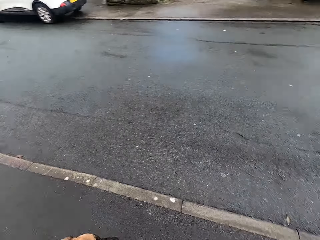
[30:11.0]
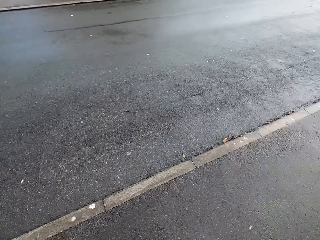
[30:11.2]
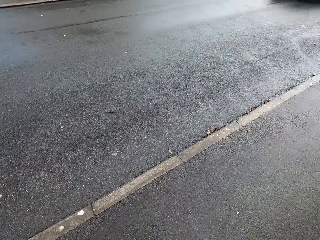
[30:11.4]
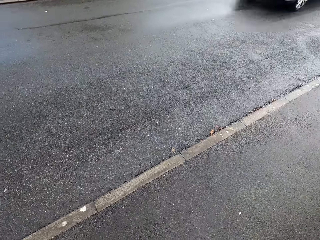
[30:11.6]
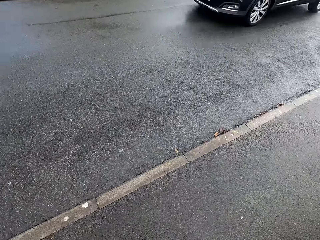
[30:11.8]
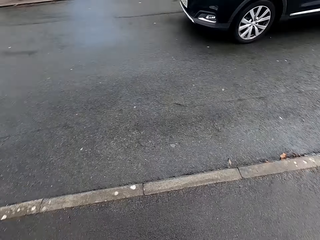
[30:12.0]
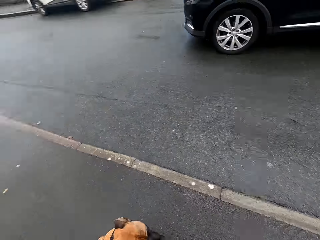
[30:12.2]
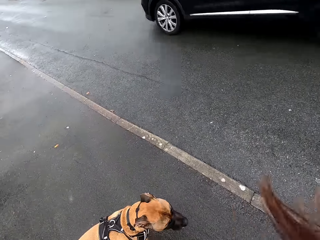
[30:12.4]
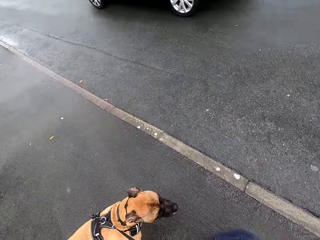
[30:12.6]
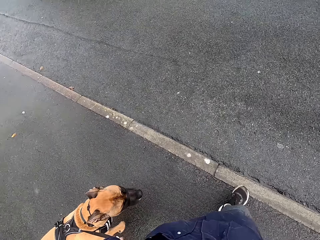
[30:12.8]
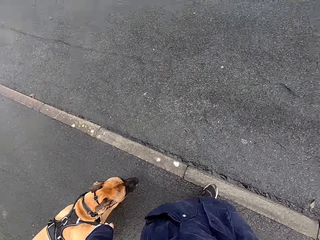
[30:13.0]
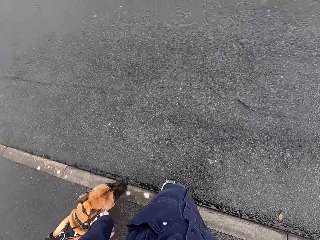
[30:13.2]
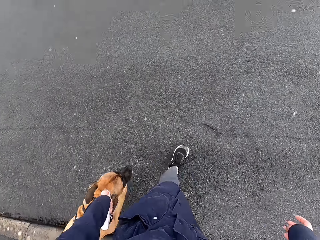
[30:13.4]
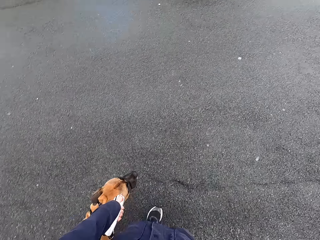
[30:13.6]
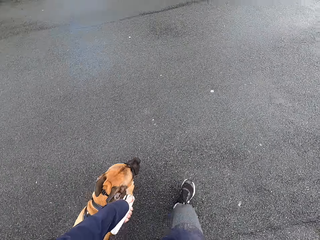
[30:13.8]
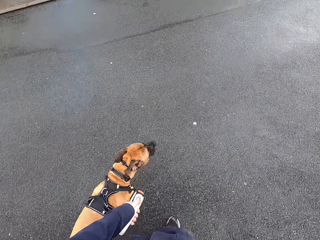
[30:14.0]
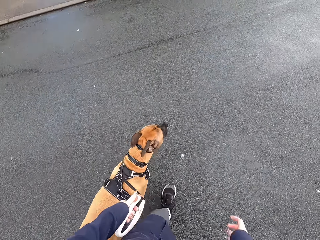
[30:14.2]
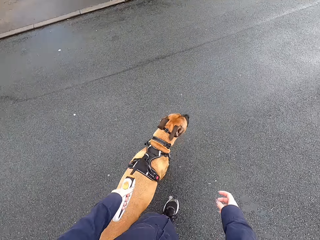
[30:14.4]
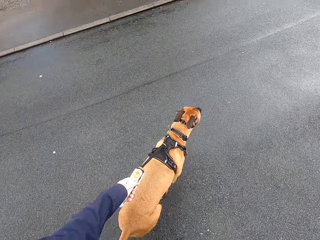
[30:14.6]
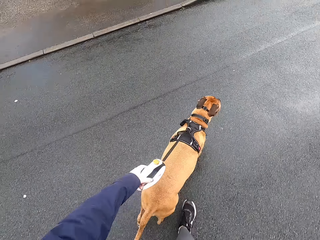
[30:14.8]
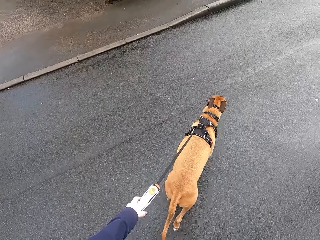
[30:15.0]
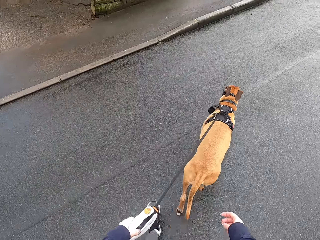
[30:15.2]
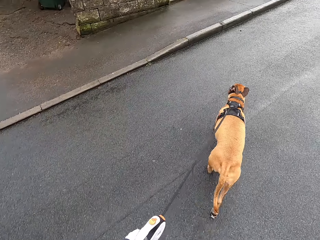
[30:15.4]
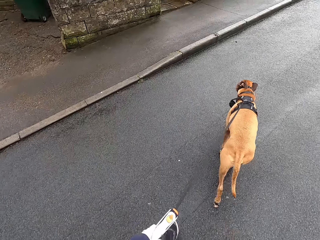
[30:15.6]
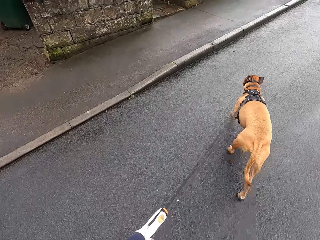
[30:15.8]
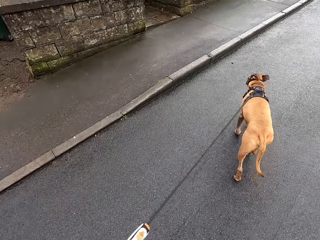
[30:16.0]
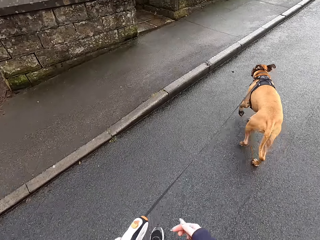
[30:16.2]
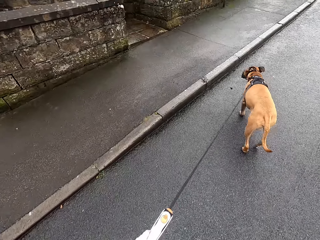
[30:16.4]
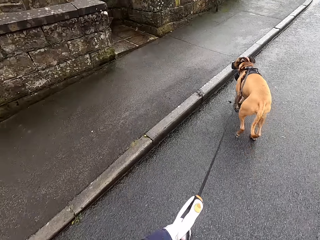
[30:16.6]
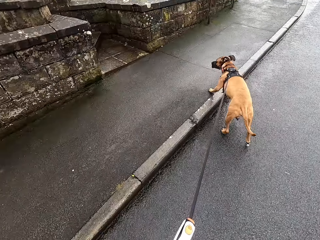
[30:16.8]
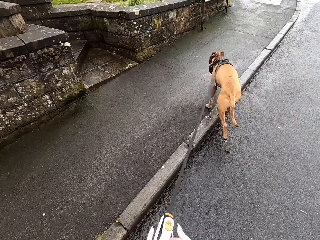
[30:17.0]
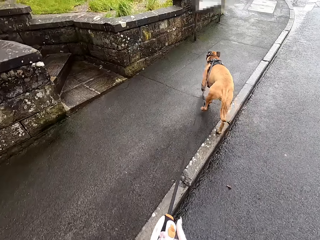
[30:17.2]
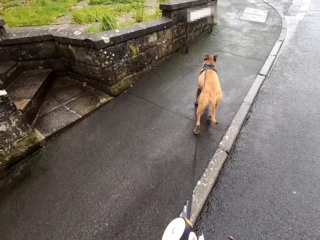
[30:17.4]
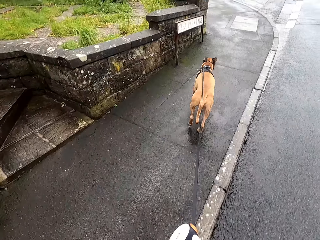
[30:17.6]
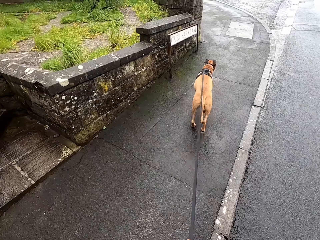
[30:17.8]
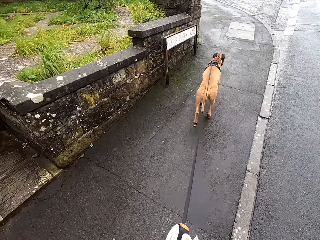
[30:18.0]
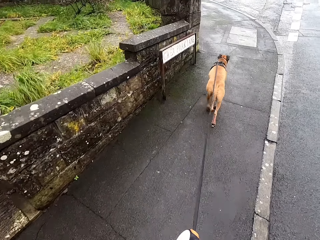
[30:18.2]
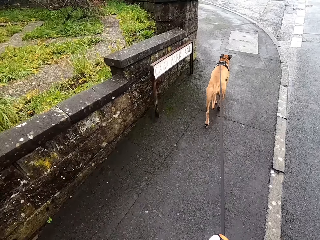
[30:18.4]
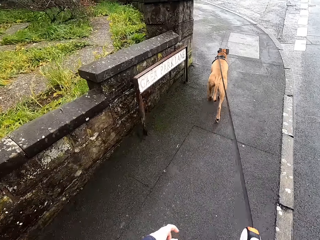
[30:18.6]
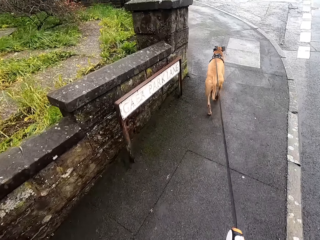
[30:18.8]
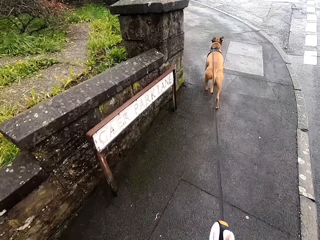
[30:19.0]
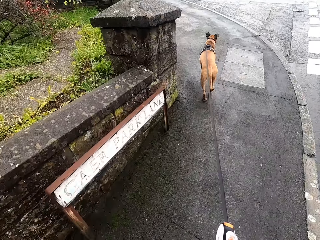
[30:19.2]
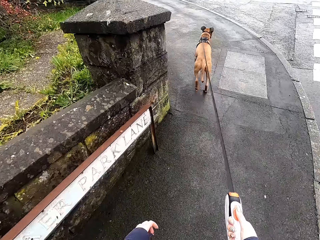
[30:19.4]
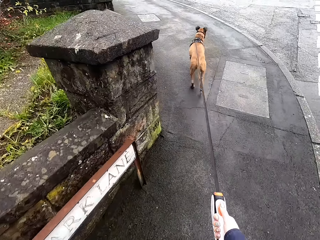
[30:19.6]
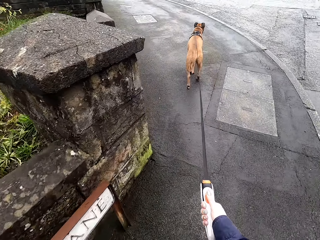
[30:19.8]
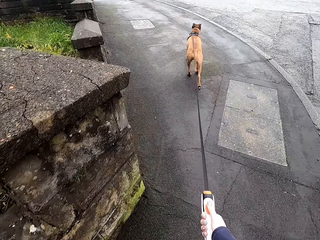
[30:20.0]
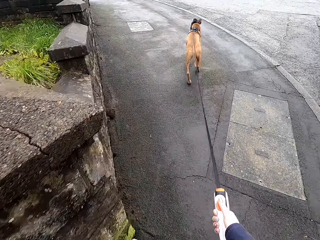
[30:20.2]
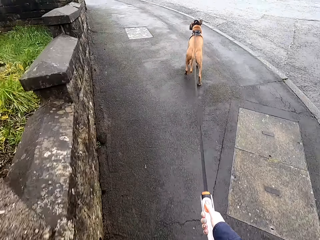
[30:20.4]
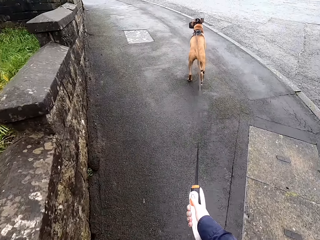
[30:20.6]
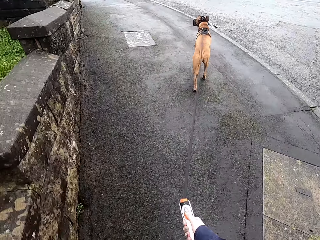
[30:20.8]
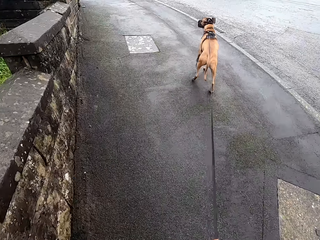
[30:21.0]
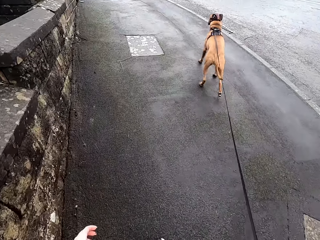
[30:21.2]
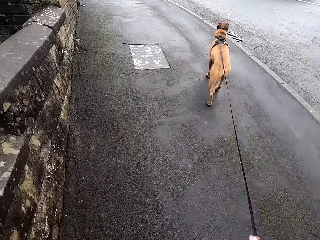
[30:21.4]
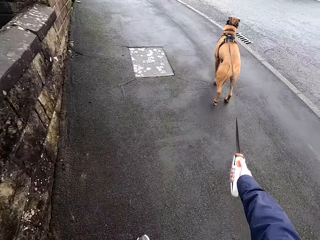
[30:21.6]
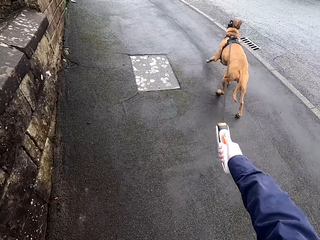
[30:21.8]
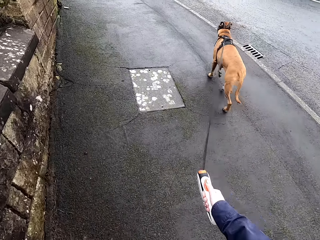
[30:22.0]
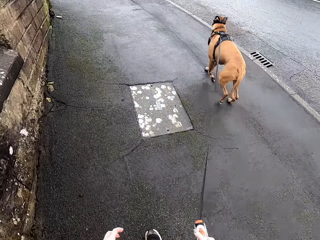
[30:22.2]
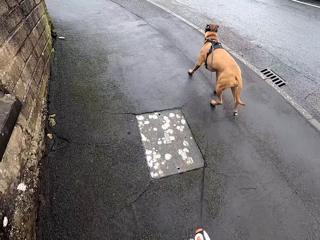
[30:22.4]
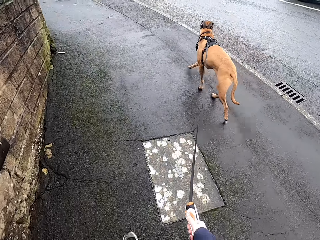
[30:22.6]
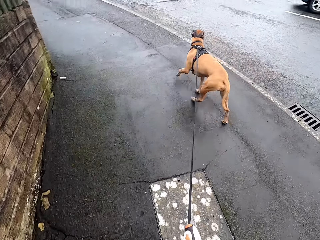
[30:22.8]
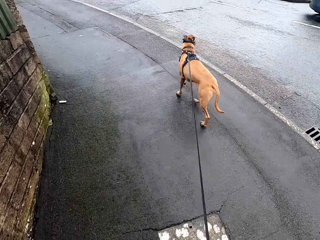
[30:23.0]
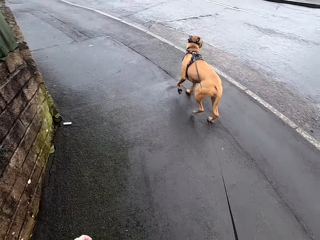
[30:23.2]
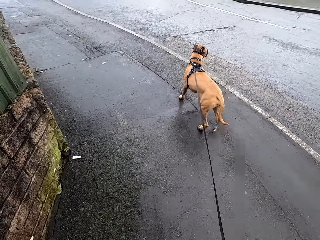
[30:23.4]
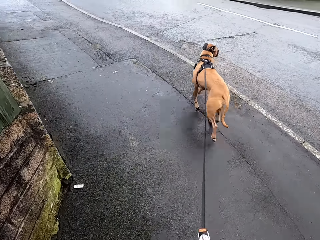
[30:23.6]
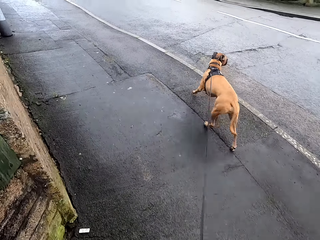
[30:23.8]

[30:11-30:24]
A black car drives past the camera wearer. The camera wearer walks on the road. She crosses the road with the dog. She walks the dog on the road with the dog leash in her right hand. She passes the dog leash from her left hand to her right hand.

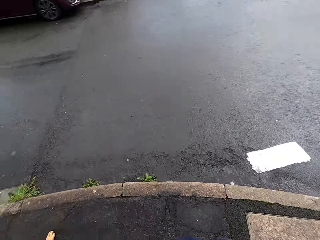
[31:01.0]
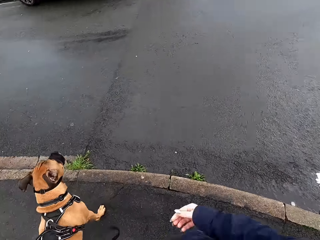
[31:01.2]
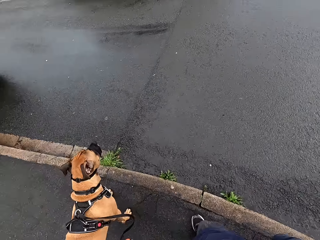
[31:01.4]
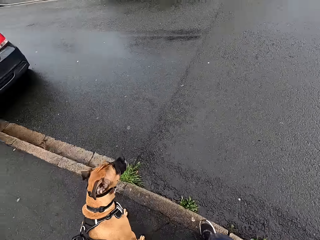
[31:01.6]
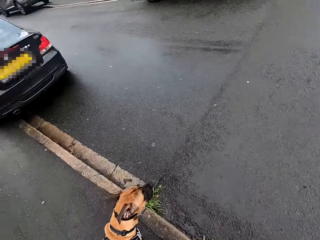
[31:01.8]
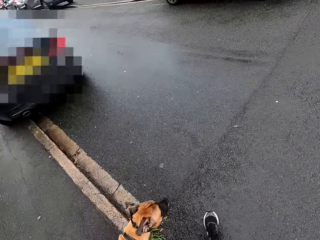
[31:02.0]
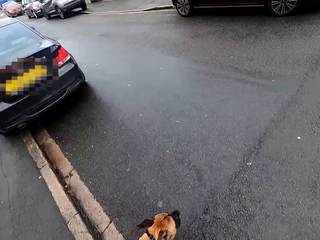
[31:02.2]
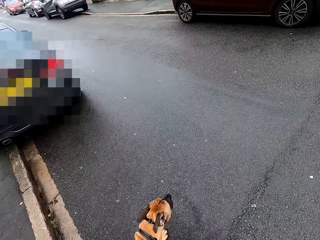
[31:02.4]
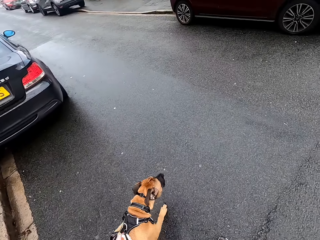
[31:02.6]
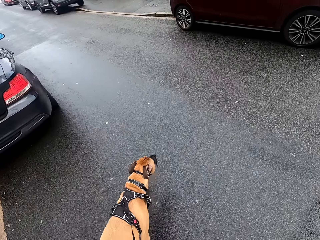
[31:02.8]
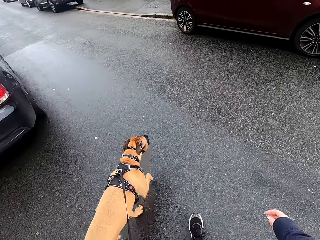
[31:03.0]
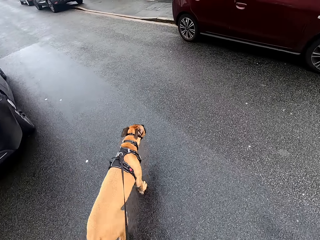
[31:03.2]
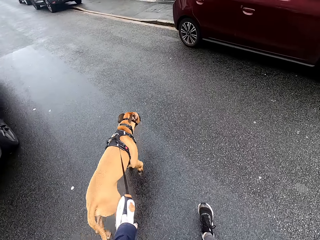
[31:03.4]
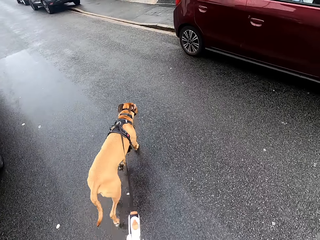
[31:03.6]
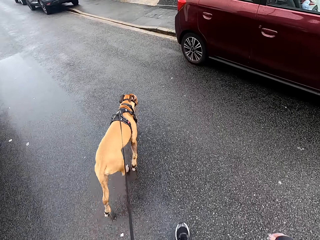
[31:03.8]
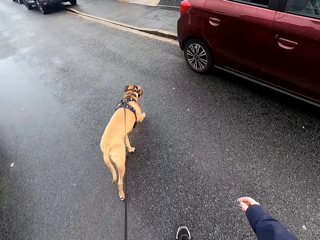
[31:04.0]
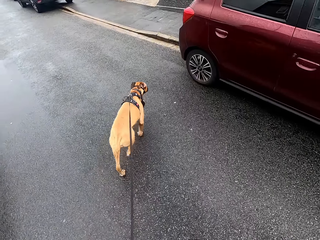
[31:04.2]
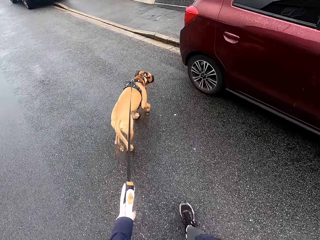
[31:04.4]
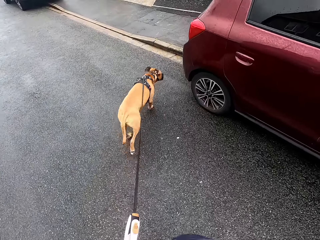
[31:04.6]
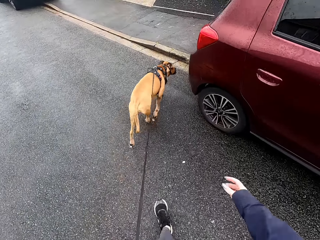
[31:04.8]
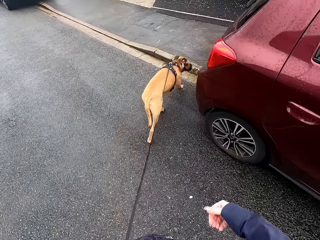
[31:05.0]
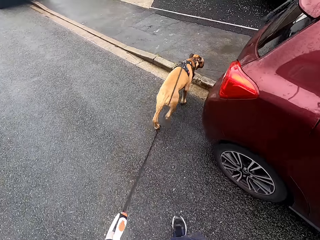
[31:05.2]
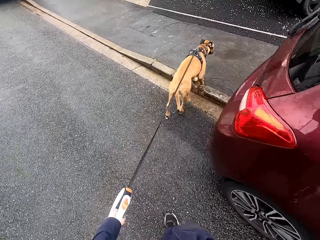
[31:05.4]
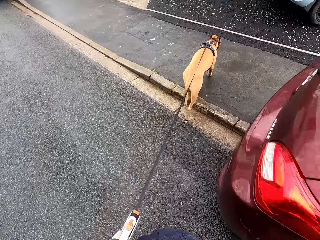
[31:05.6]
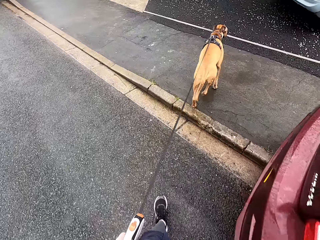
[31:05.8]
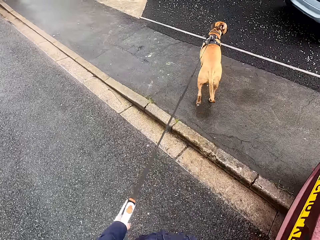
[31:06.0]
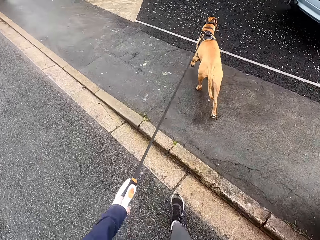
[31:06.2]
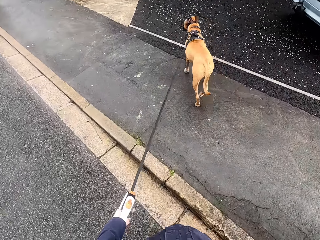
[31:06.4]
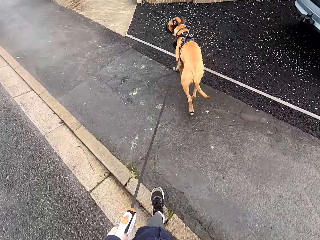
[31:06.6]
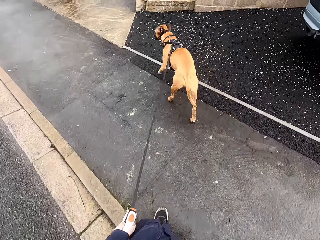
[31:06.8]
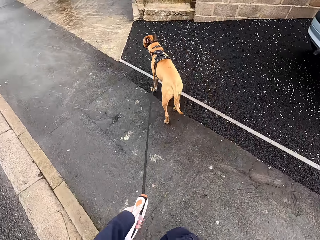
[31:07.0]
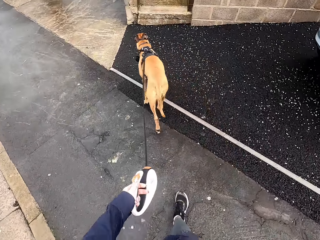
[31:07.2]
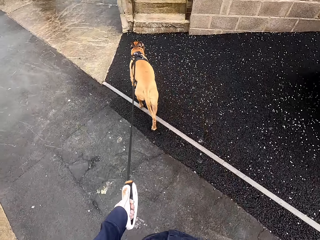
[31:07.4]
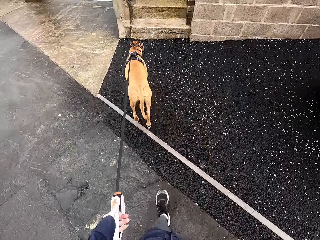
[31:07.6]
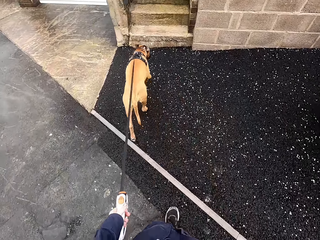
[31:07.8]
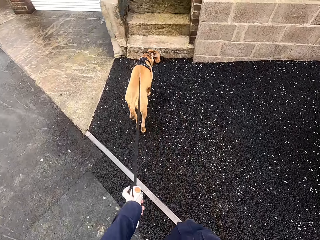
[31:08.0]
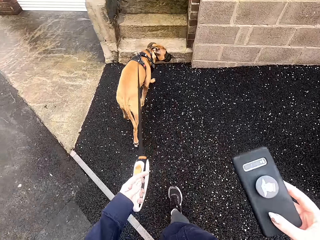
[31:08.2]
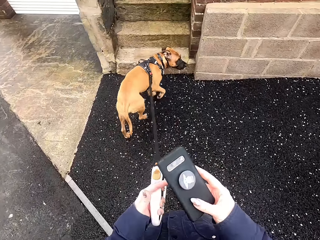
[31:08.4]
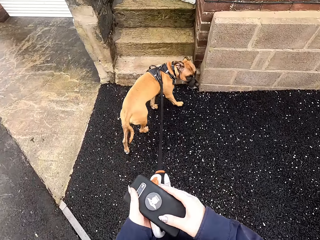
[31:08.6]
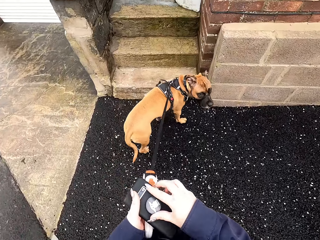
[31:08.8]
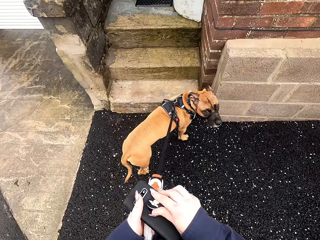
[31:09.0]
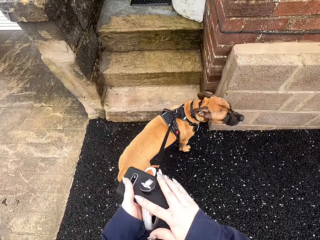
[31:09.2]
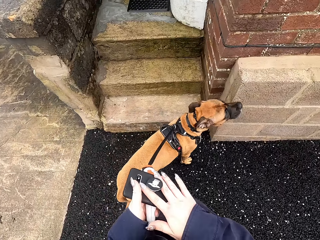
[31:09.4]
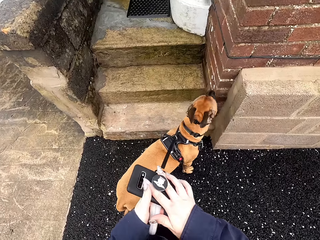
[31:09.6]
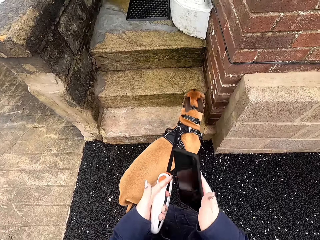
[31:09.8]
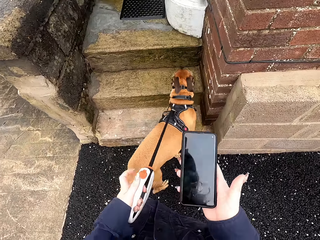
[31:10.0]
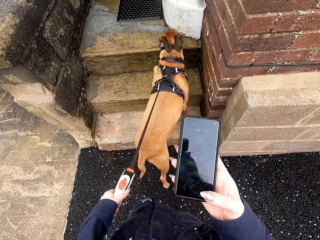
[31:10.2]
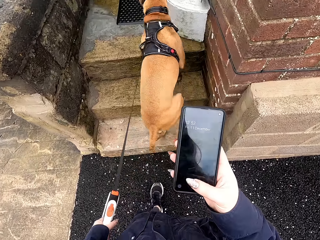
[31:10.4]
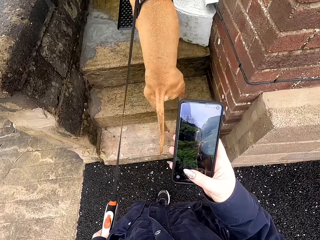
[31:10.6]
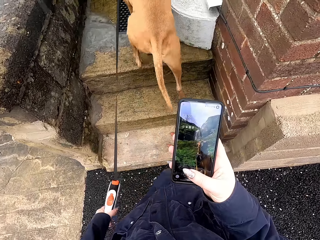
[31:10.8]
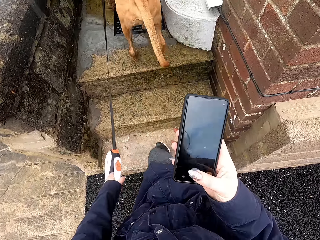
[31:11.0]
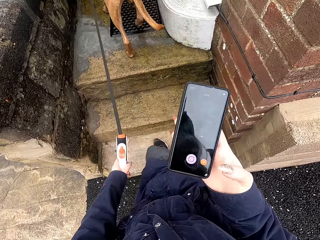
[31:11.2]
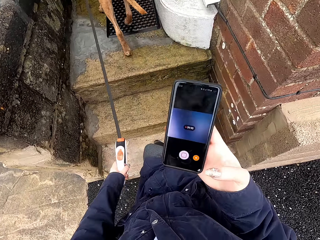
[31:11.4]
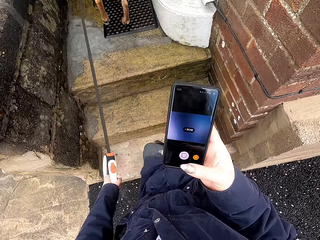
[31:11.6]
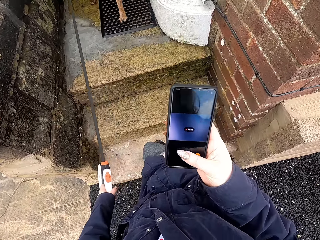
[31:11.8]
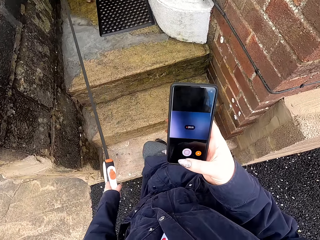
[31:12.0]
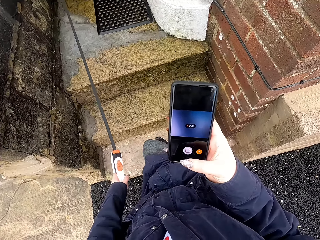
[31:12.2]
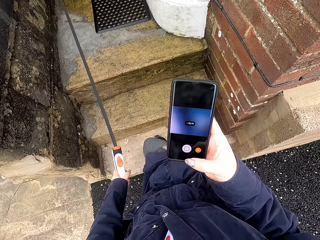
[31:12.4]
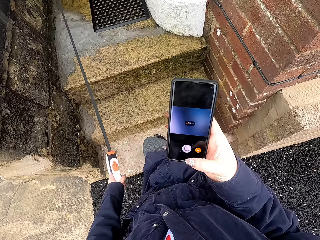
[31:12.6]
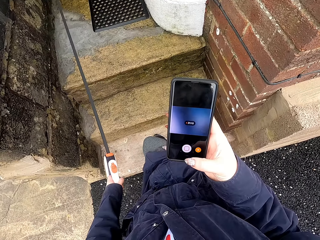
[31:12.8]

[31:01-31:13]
The camera wearer crosses the road with the dog. She holds a phone with her right hand. She holds the phone with both hands. She holds the phone with her right hand. She operates the phone with her right hand.
